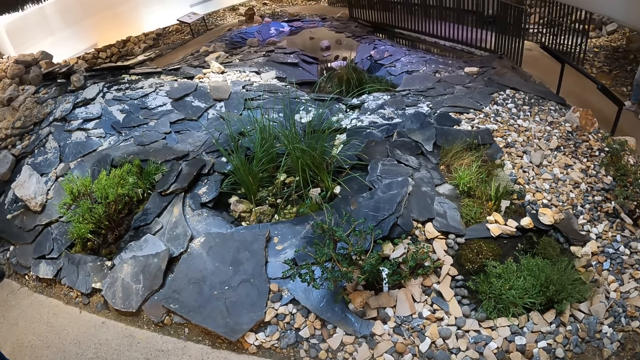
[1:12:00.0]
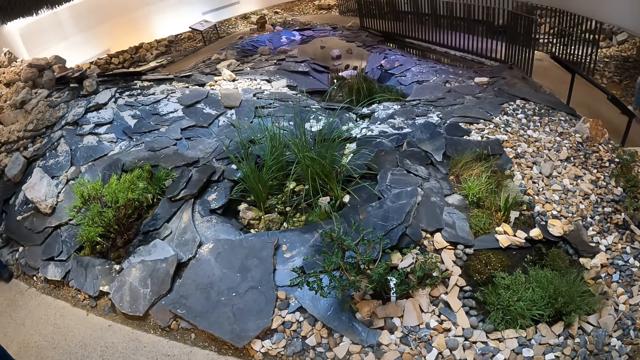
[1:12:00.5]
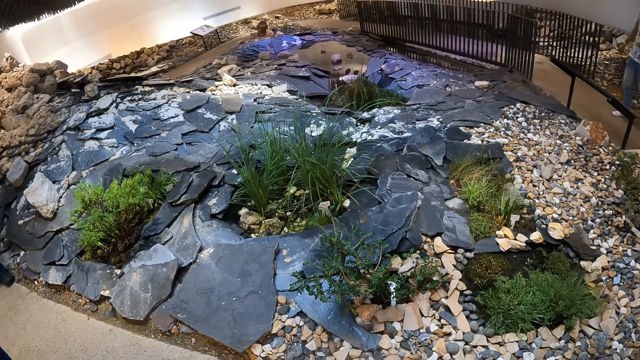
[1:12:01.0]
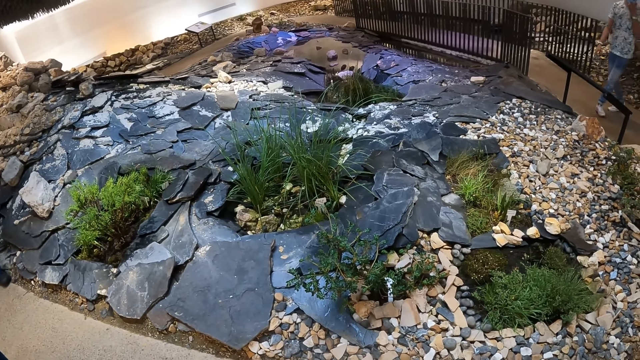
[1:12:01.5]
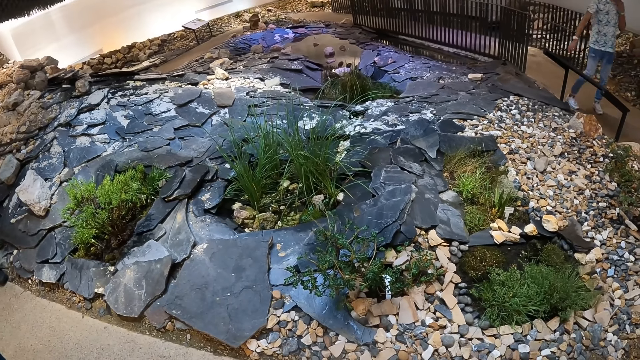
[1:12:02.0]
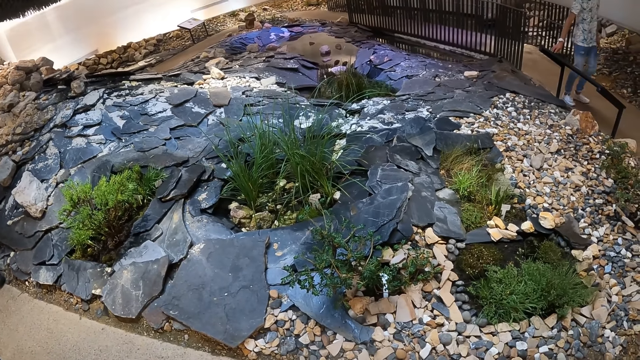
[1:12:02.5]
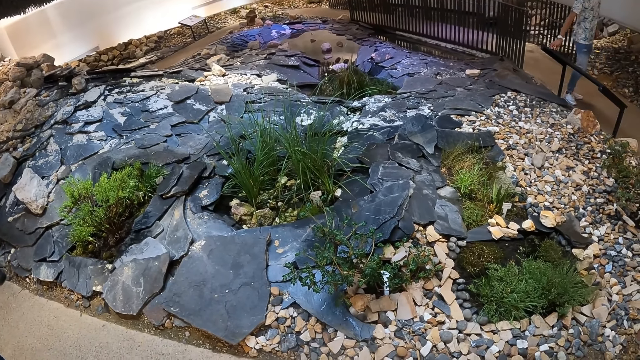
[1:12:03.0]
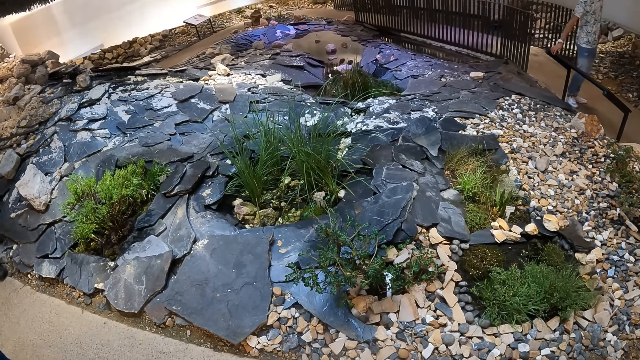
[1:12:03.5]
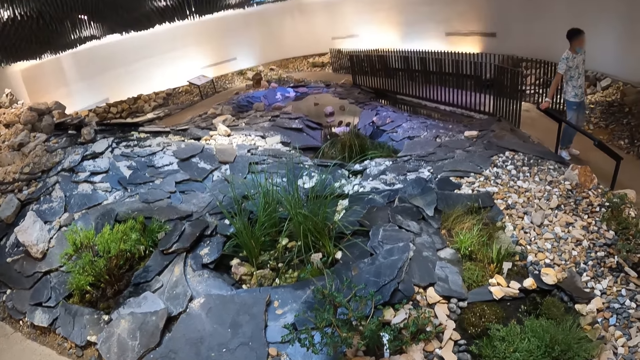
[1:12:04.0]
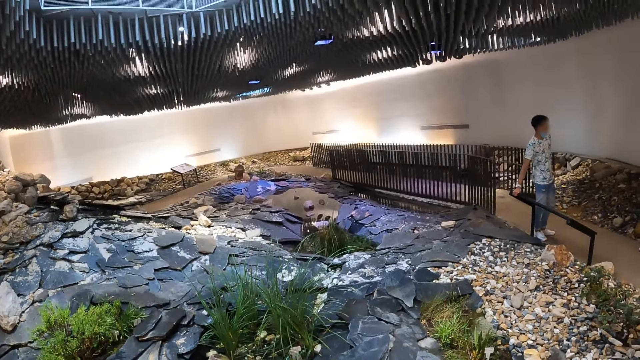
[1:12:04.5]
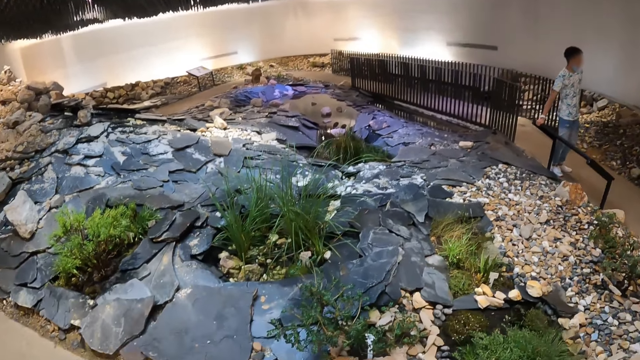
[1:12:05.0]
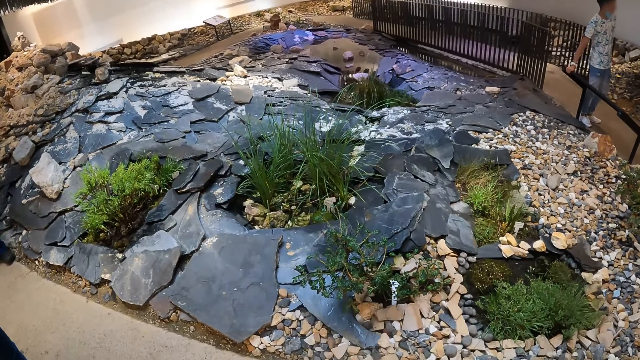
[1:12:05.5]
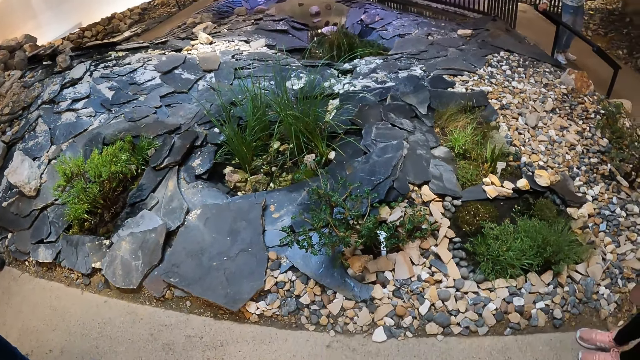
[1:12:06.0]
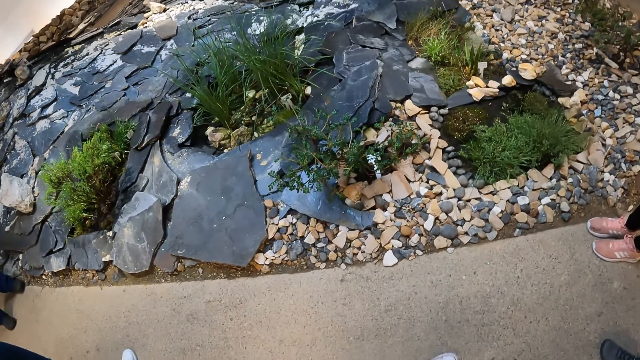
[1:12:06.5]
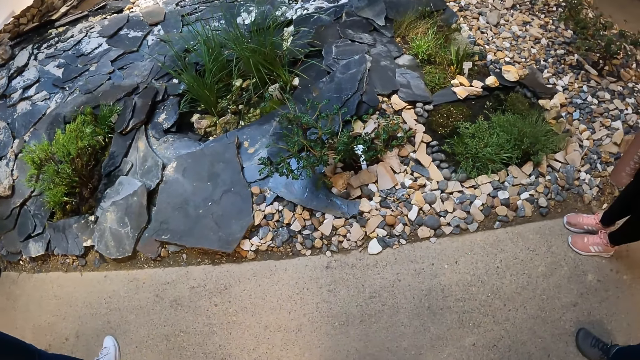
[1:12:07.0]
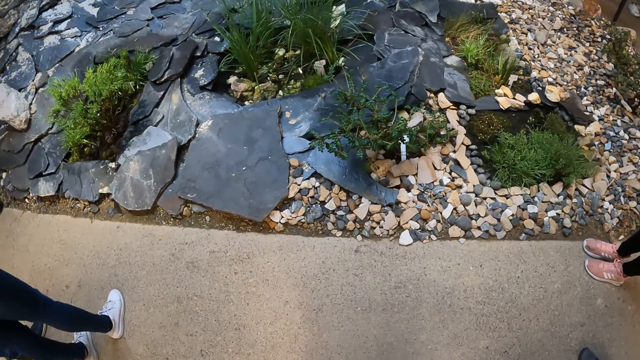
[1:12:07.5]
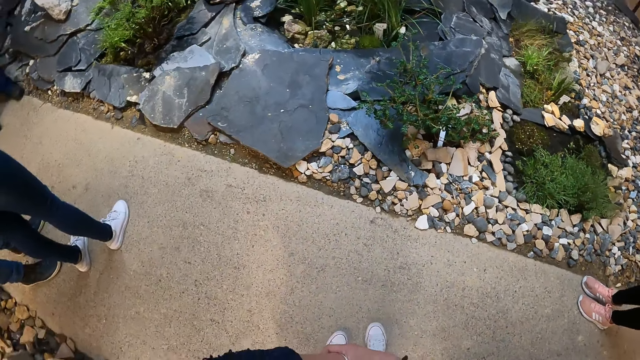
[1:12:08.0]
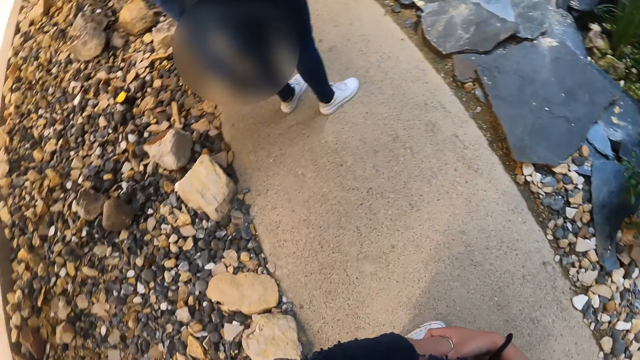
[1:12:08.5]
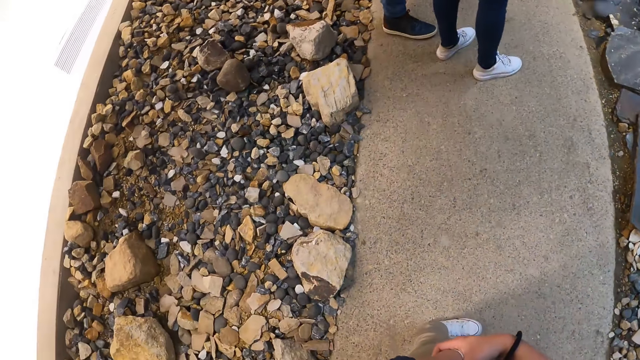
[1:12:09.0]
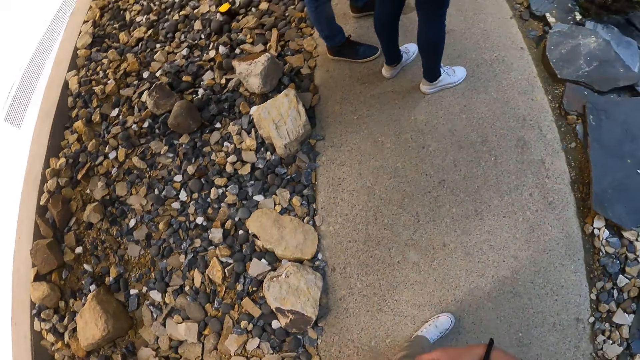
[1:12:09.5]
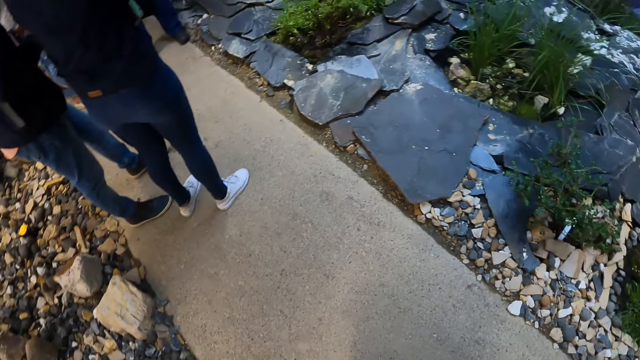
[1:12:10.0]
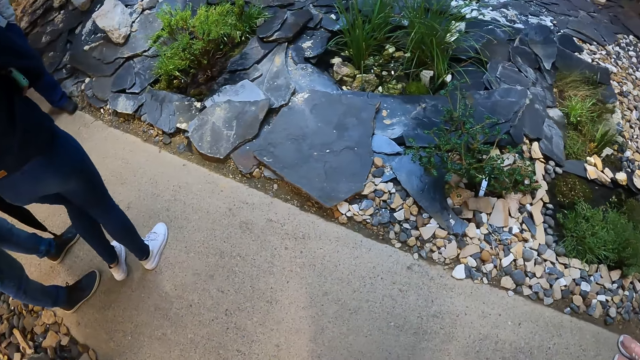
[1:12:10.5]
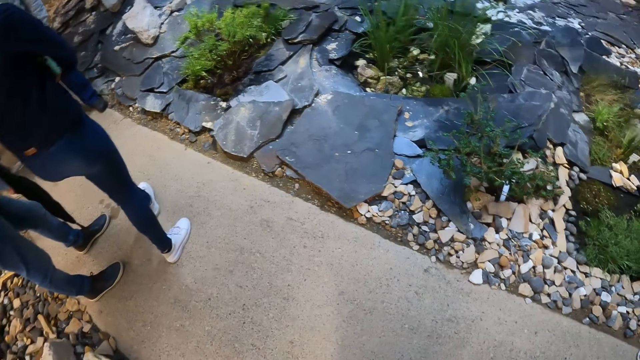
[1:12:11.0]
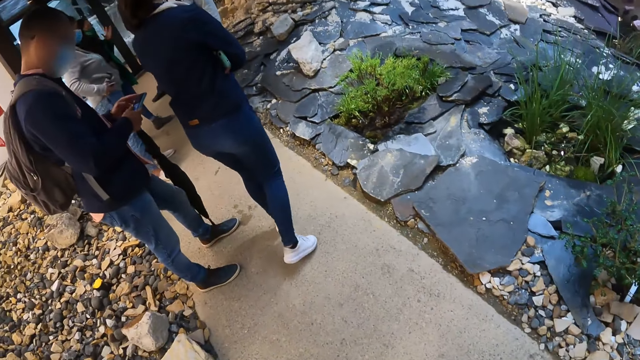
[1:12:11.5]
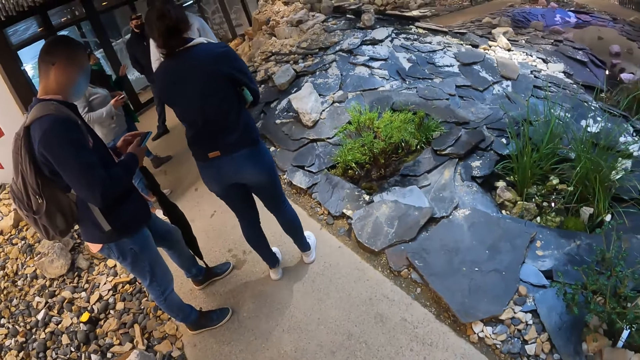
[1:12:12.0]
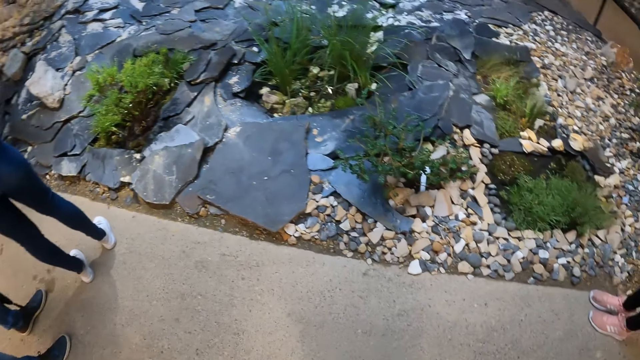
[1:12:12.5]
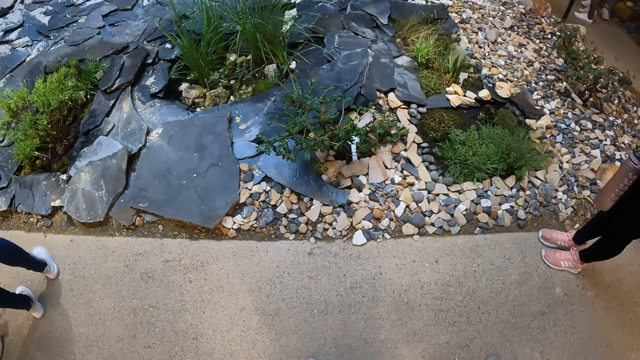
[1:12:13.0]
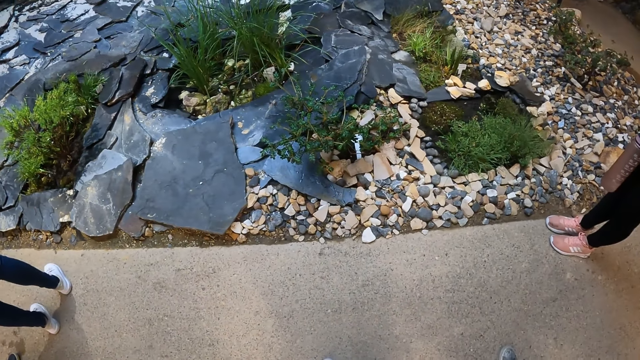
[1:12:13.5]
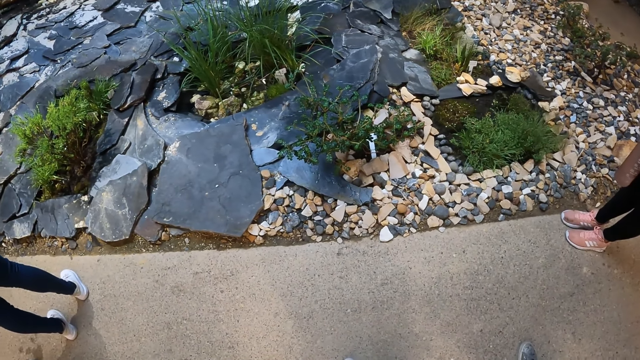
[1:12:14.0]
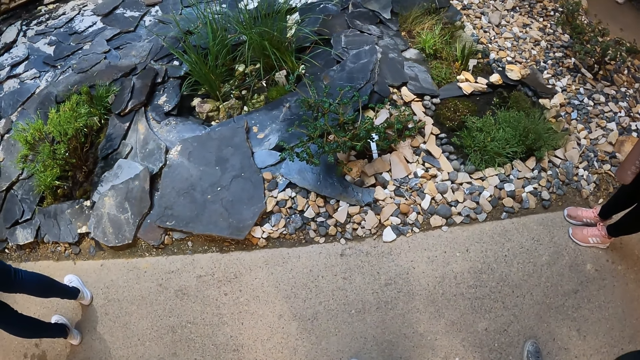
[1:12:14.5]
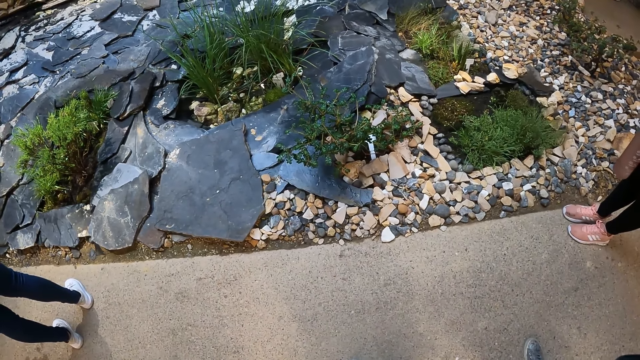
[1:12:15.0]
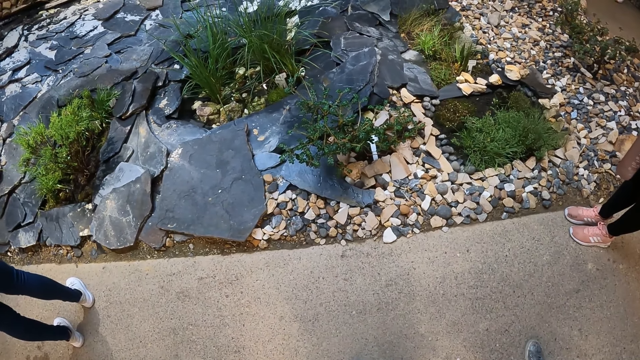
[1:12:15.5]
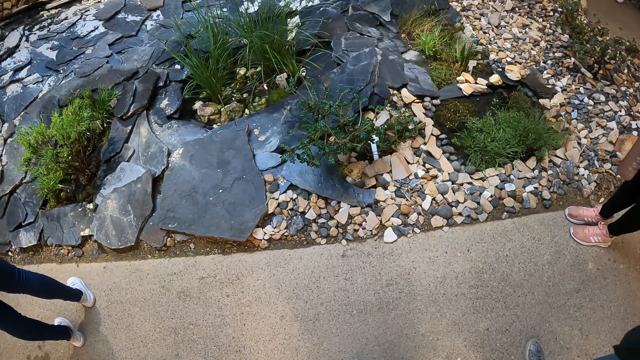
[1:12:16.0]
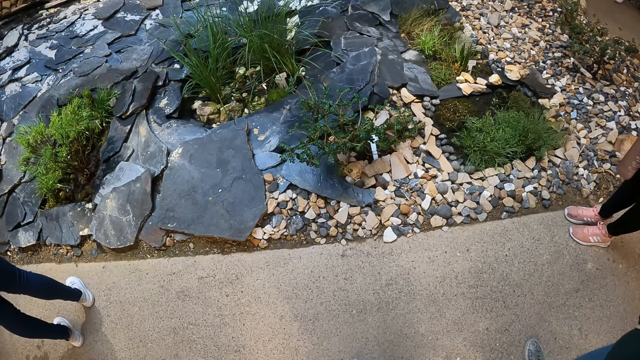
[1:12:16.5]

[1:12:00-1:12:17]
The man holds a railing with his right hand. Another man operates a phone with both hands. A woman pulls out a phone from the trousers' pocket.

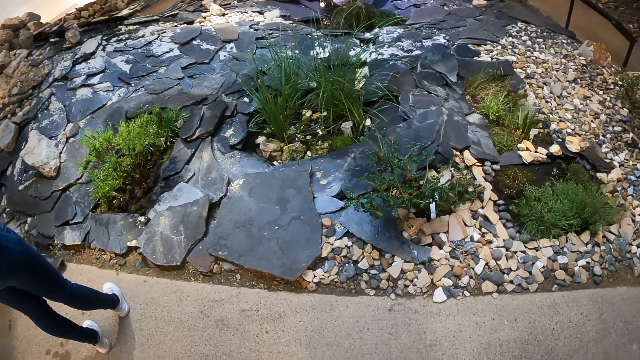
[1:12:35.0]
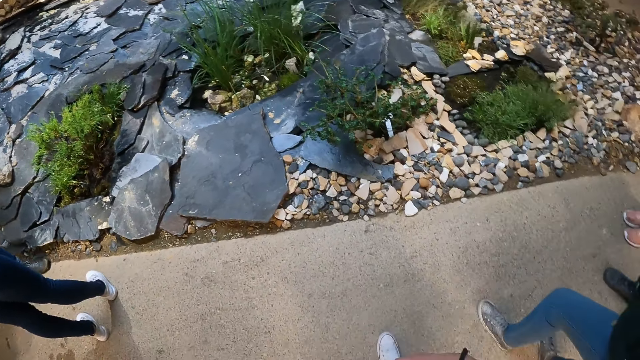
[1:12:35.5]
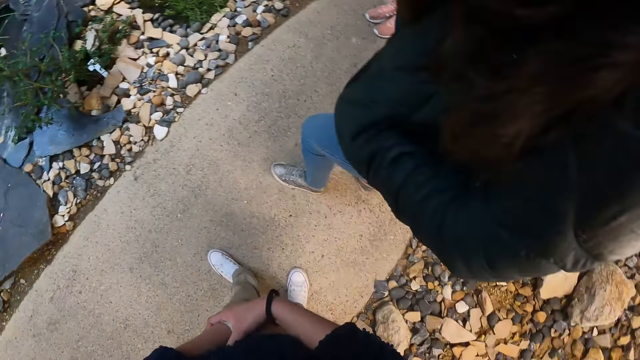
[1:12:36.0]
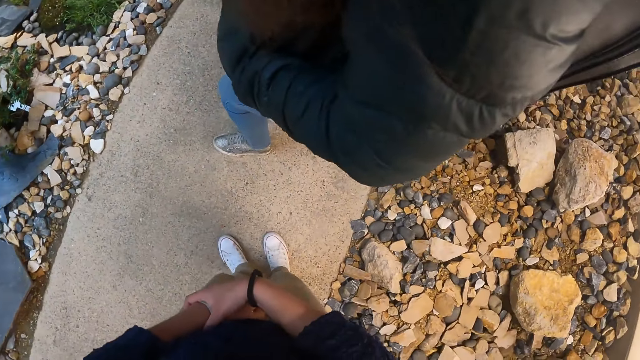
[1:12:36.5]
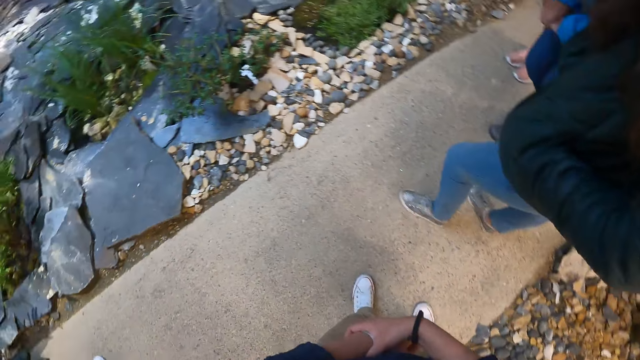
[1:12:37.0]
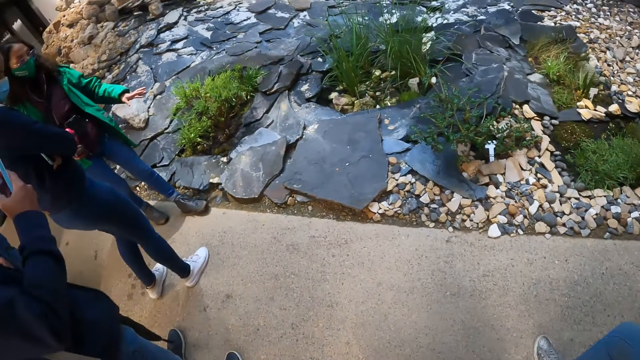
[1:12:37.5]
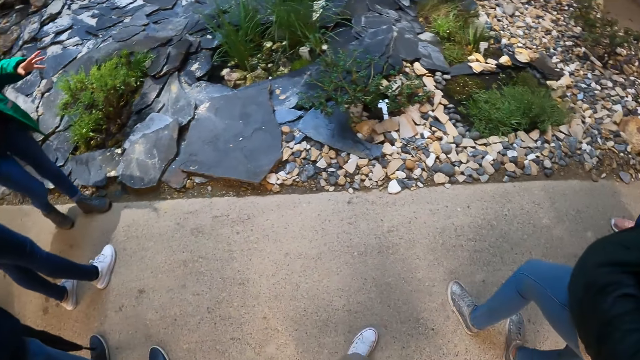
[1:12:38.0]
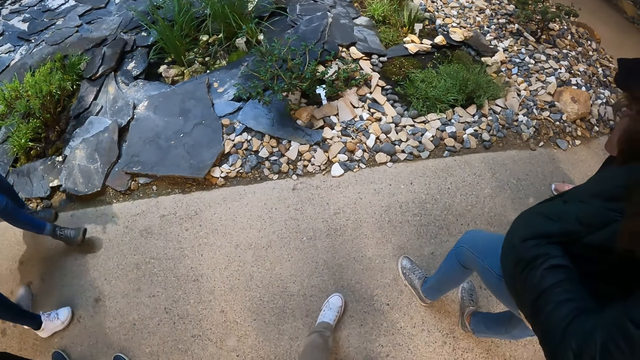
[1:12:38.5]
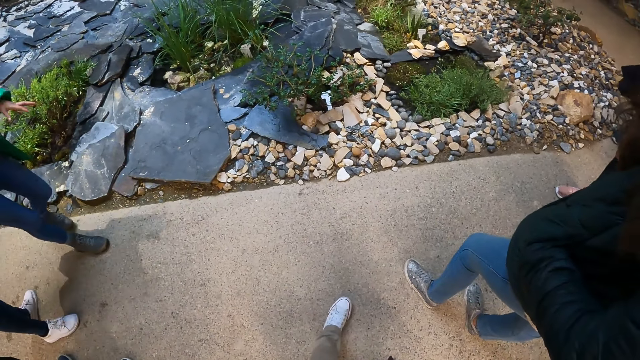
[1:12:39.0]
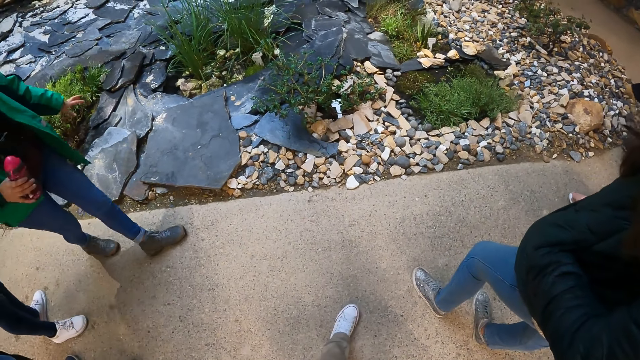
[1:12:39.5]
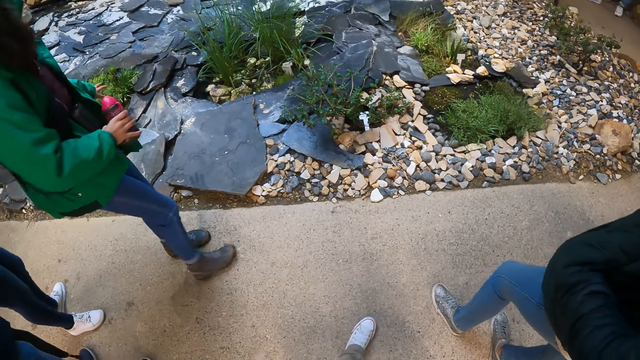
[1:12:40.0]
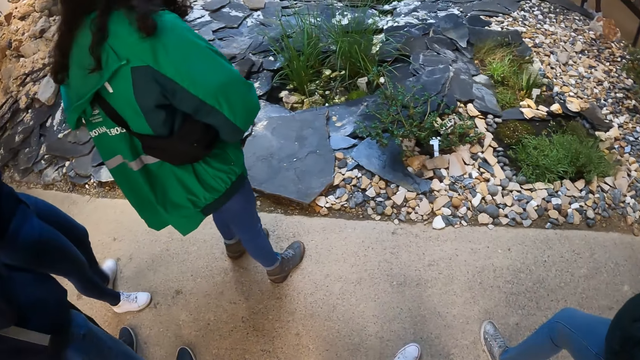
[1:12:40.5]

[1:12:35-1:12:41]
The camera wearer looks around. A woman interacts with the camera wearer and a group of people. The camera wearer looks at other students.
